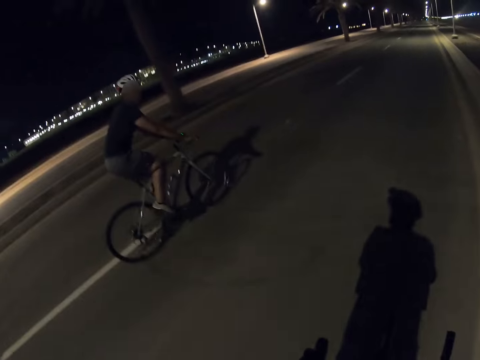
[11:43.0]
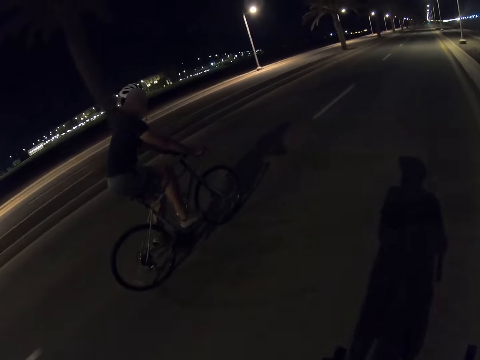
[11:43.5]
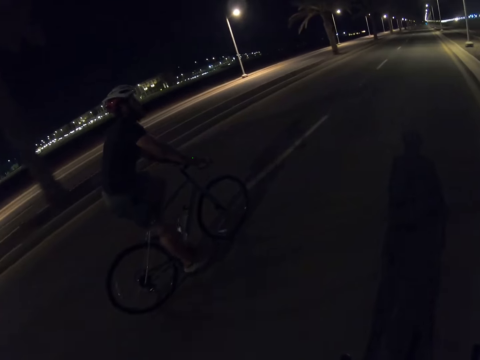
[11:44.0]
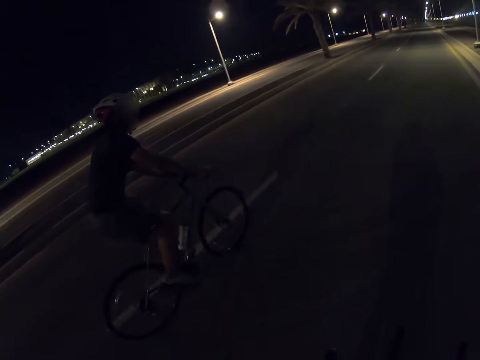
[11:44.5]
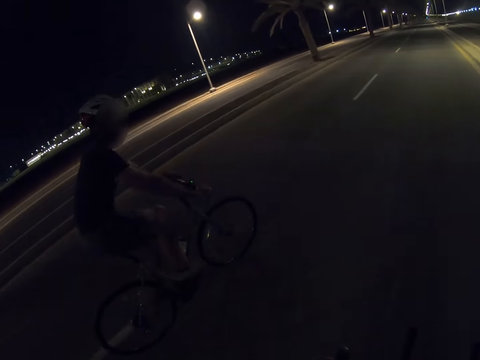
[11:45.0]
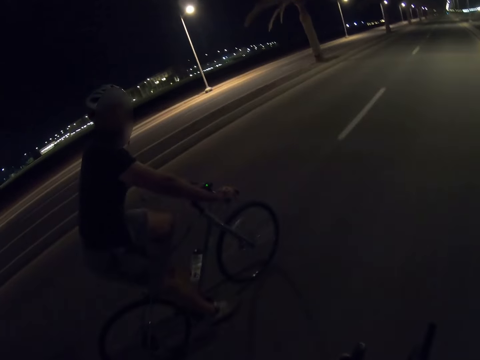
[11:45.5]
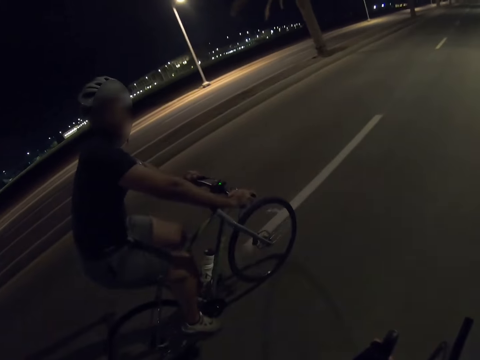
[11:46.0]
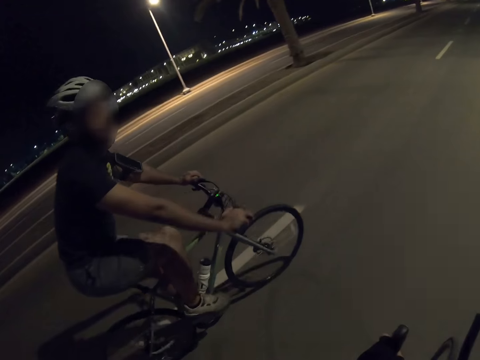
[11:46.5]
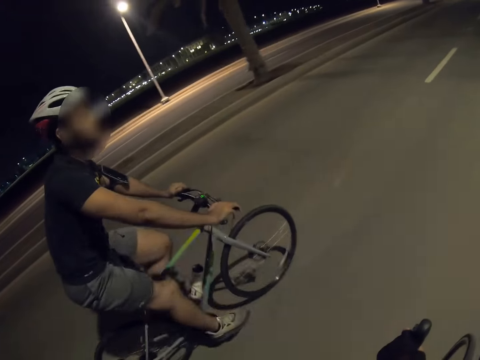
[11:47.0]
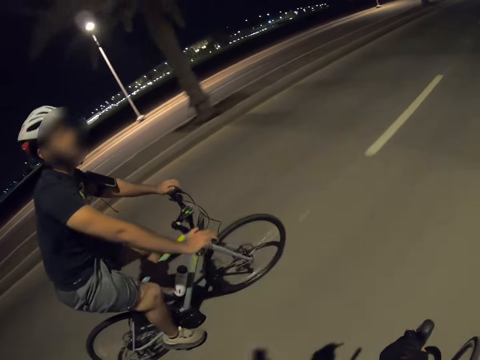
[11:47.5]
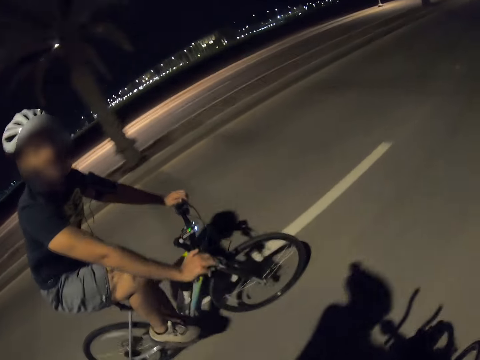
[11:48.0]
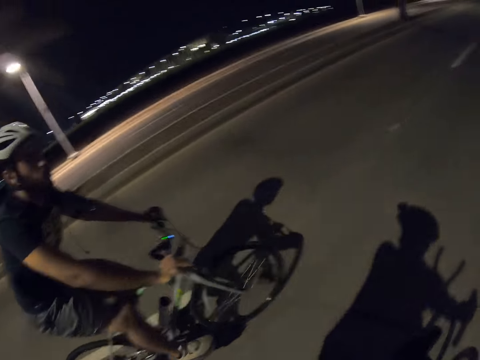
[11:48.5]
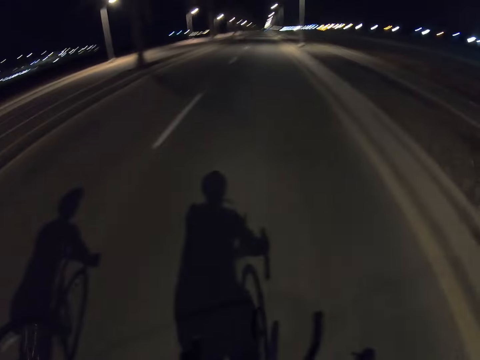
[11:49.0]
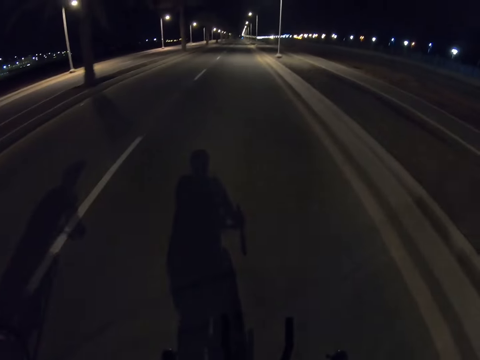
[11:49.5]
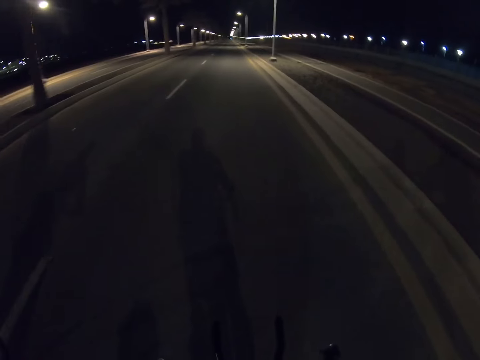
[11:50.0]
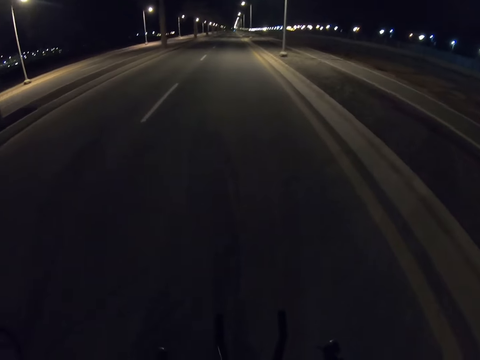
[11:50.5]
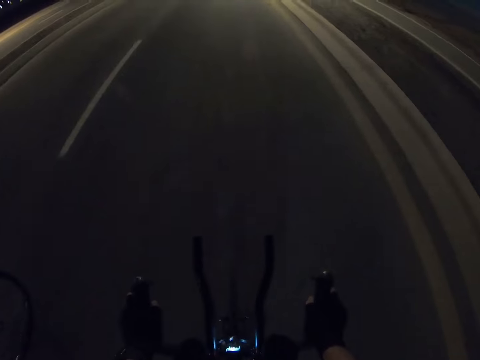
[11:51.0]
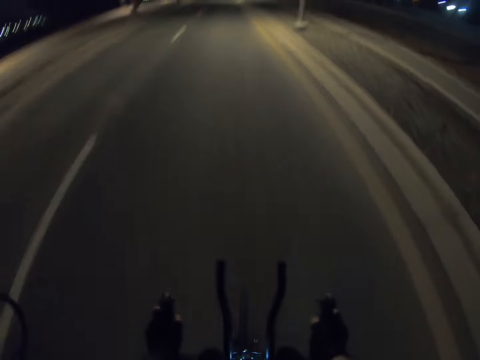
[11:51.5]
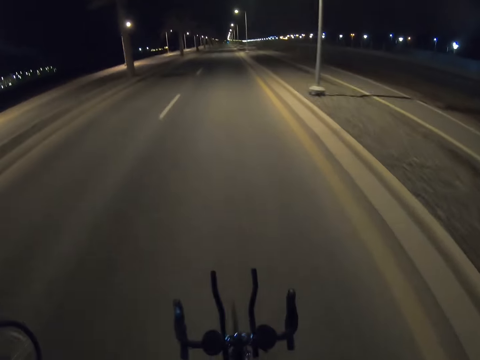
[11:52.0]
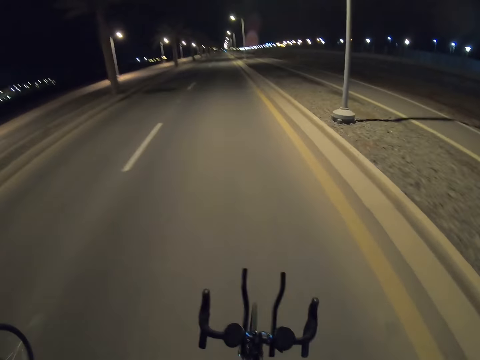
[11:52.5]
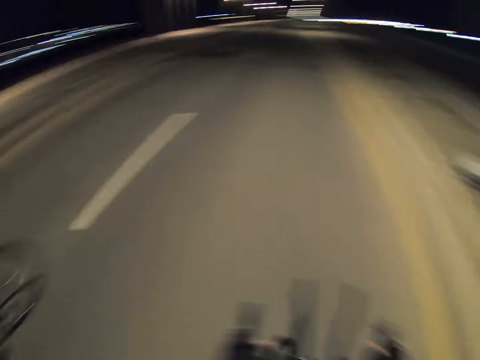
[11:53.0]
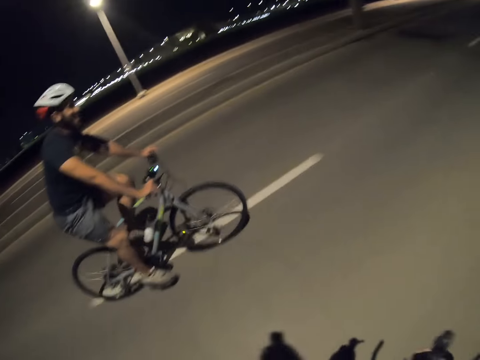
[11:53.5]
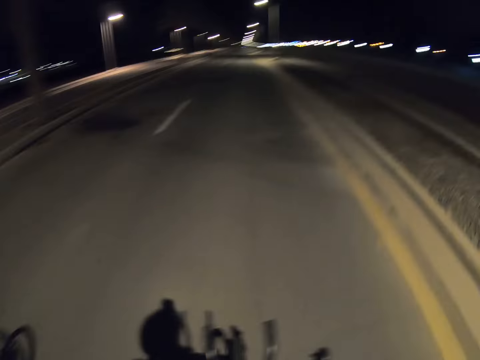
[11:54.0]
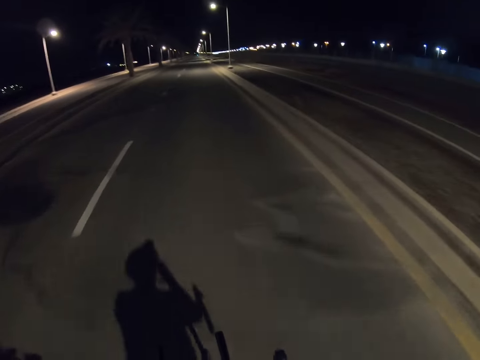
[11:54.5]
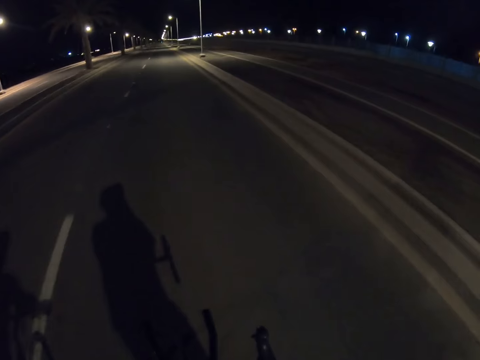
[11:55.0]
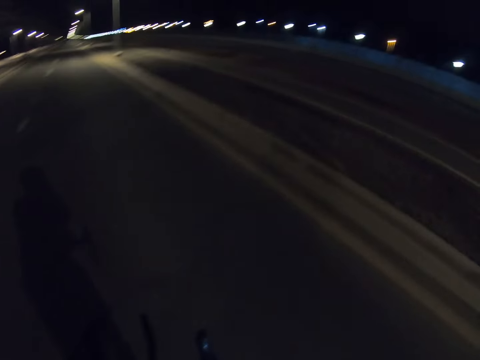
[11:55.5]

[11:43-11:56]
The camera wearer rides the bike. He looks at a person. He rides the bike and releases the handlebars. He moves his right hand.

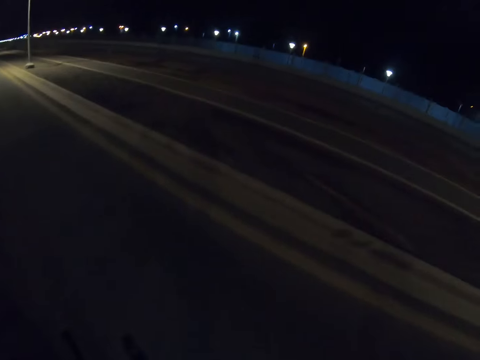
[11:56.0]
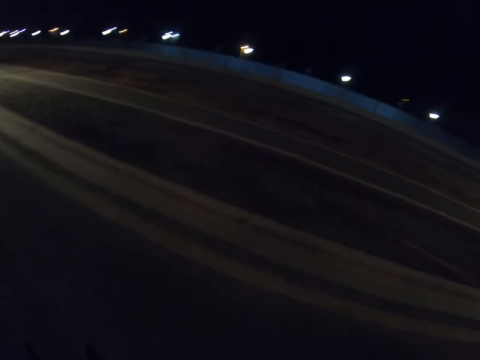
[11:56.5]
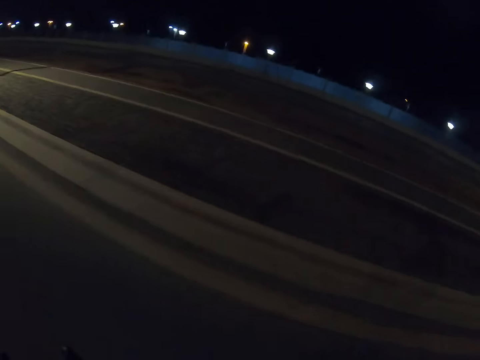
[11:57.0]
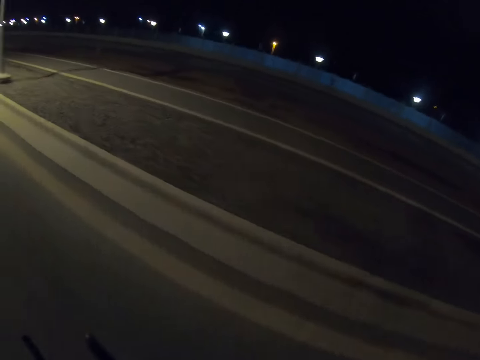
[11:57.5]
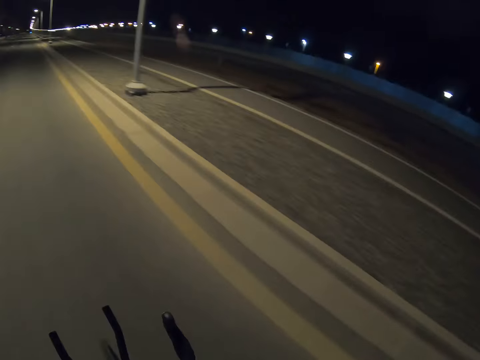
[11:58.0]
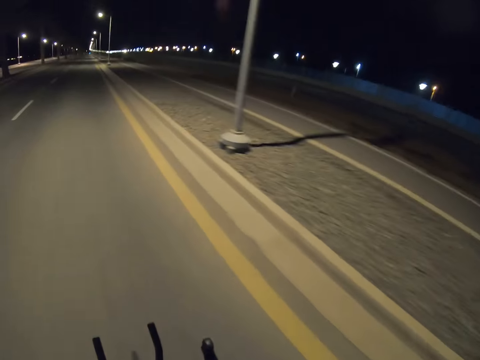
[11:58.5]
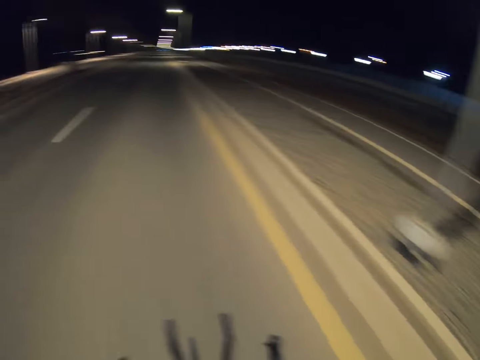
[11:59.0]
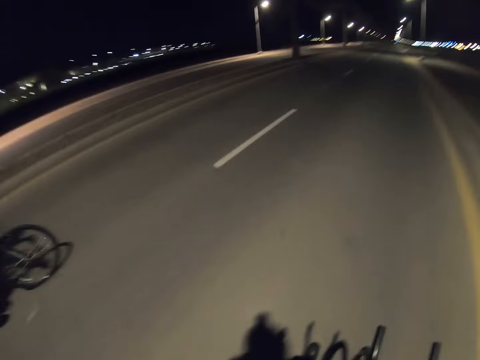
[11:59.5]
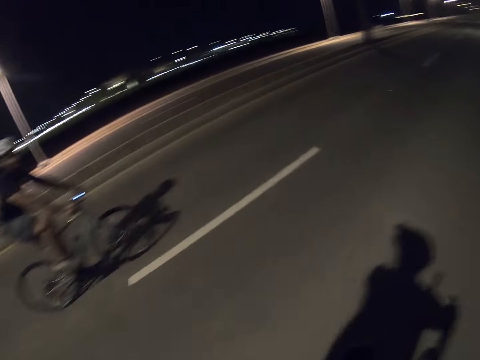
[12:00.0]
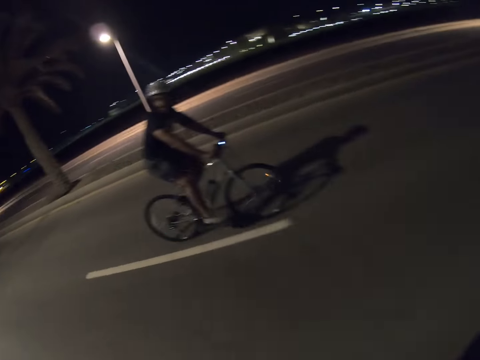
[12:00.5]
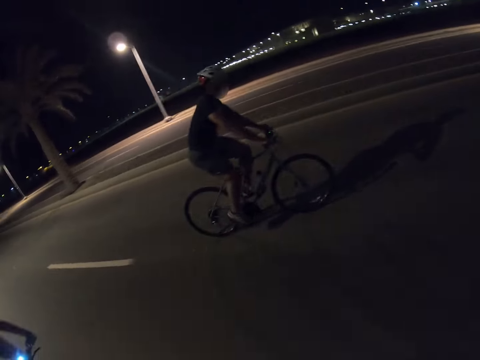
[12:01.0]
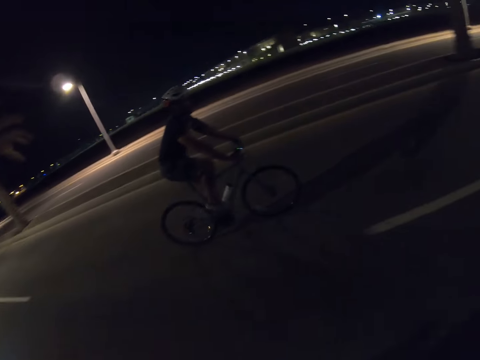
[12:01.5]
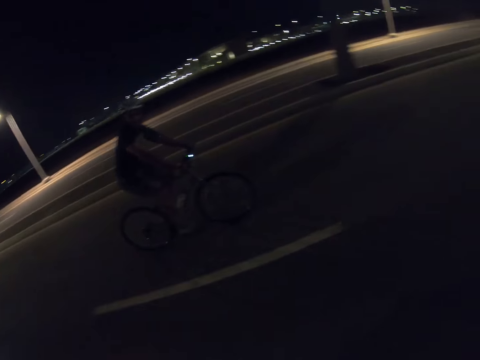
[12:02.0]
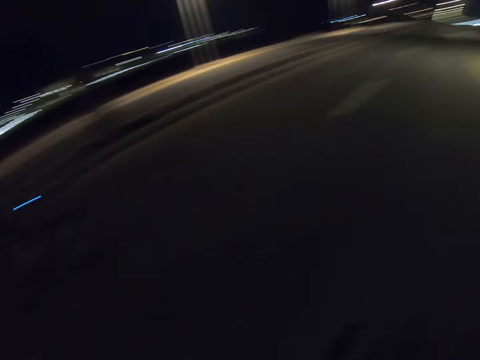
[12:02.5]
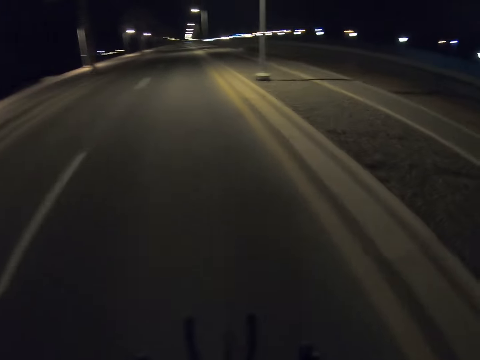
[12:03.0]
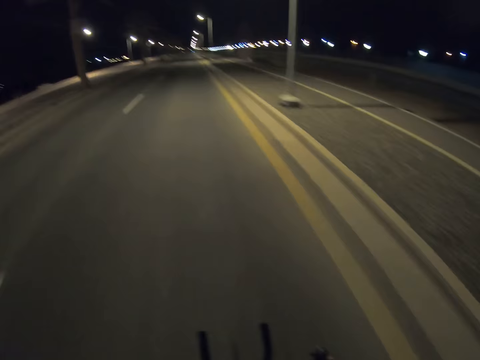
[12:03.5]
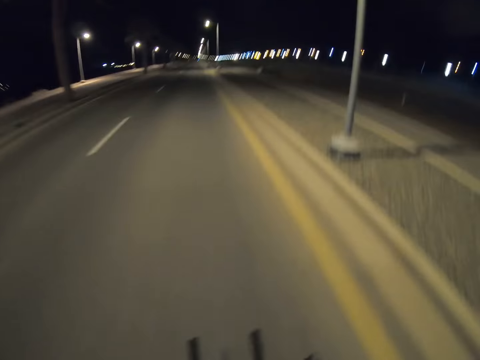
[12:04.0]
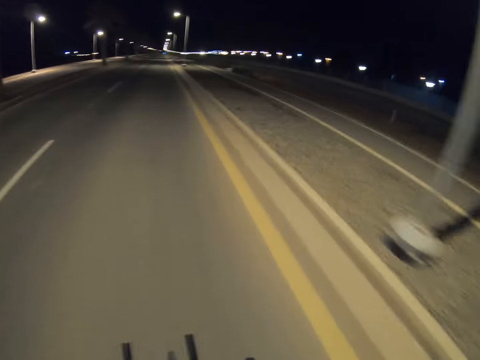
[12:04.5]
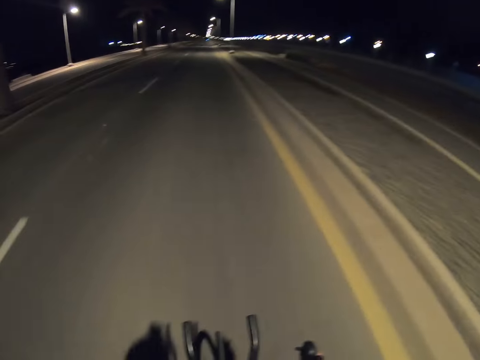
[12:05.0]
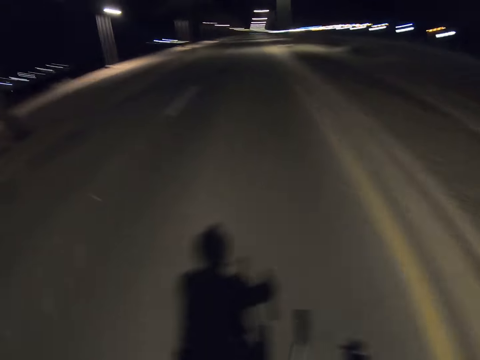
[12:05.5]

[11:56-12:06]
The camera wearer rides the bike. They look around. They ride the bike. They look at a person.

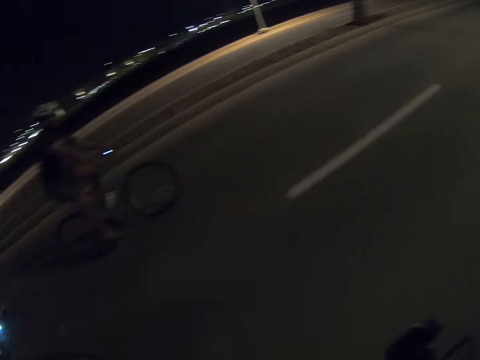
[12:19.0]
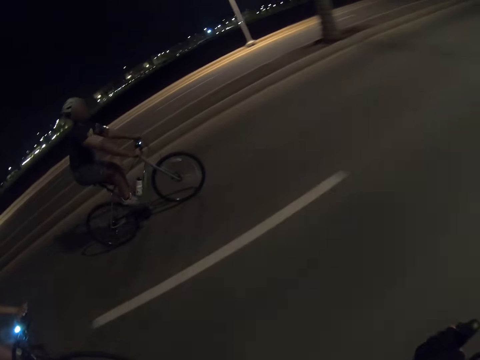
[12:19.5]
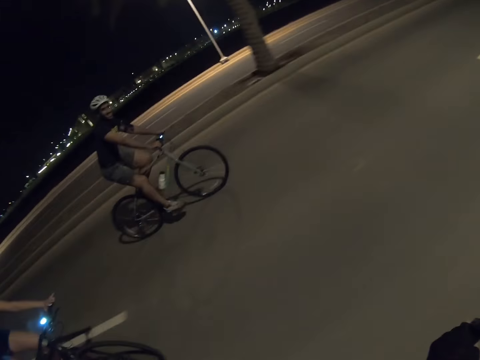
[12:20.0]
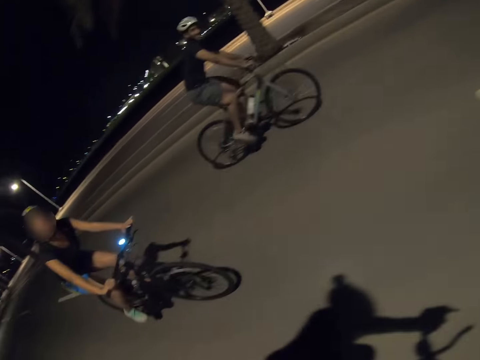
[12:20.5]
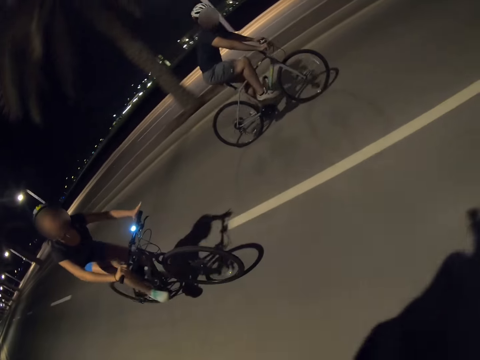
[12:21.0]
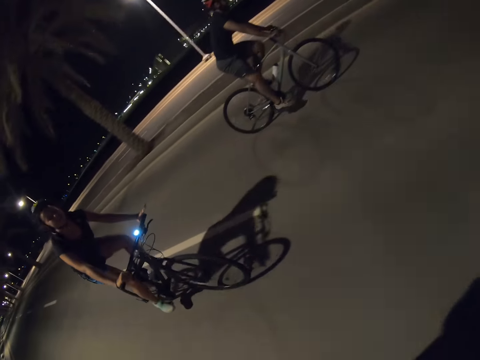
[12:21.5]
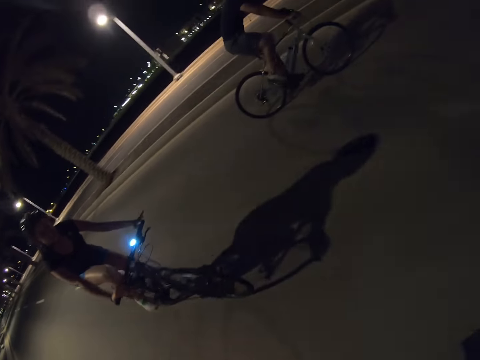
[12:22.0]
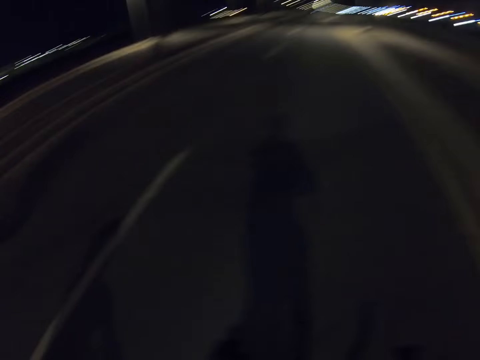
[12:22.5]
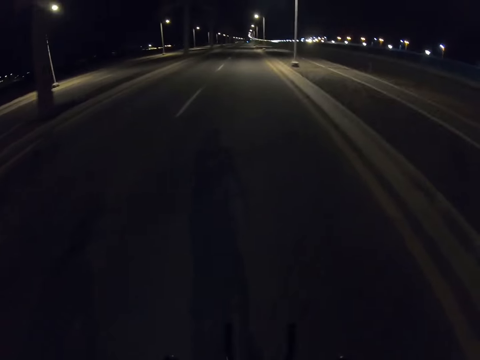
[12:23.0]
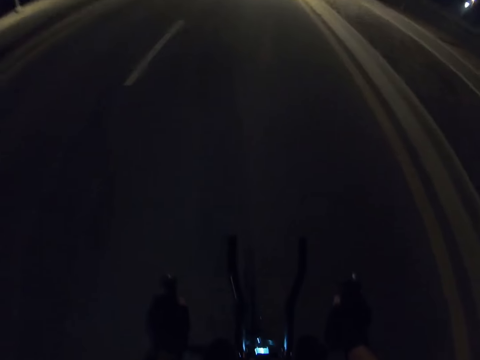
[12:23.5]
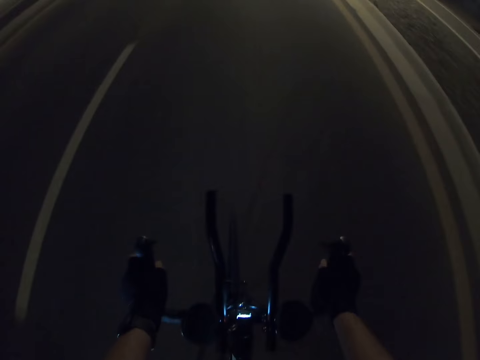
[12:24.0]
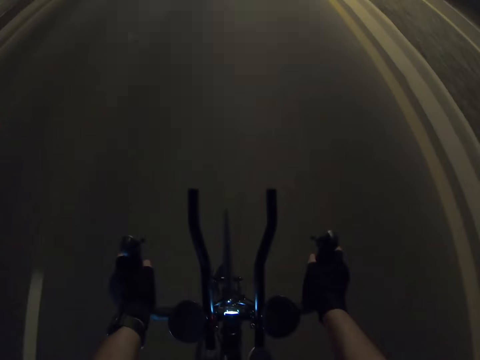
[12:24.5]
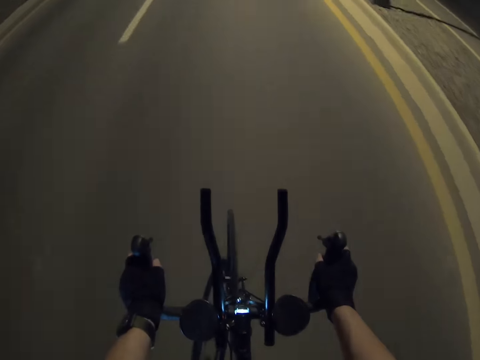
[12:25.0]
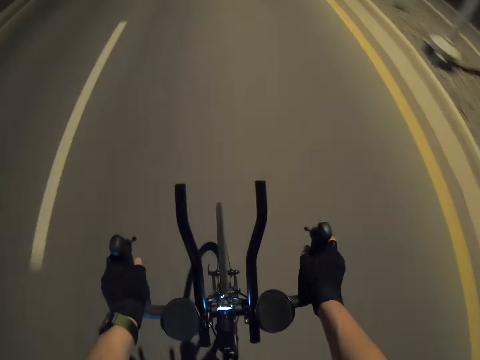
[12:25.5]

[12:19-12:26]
The camera wearer rides a bike. They look at a person and another person.
